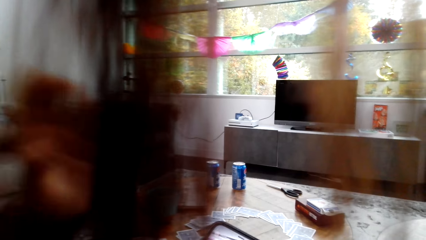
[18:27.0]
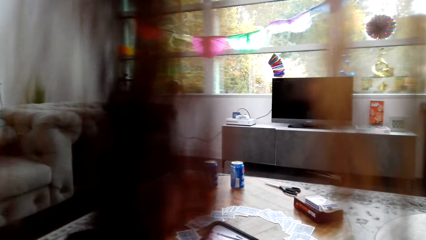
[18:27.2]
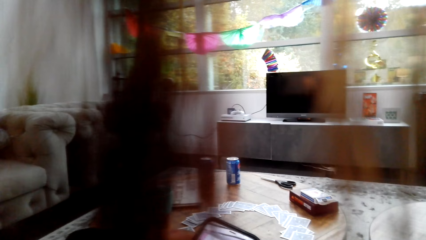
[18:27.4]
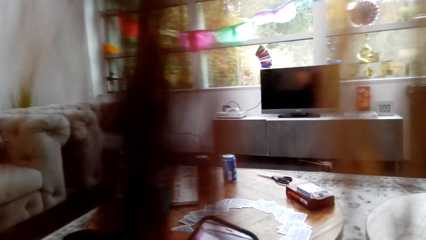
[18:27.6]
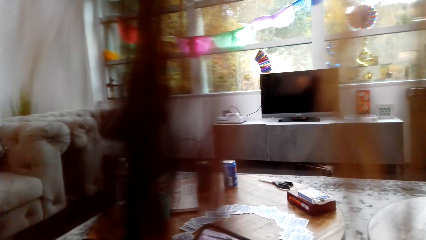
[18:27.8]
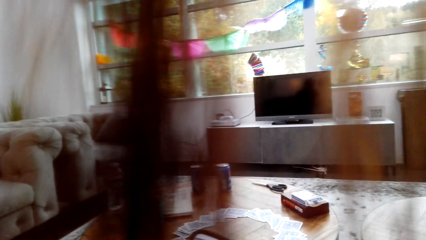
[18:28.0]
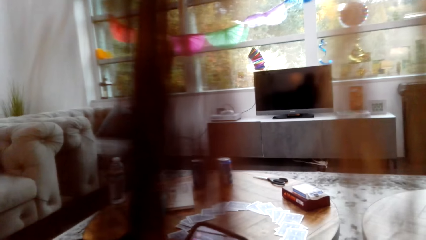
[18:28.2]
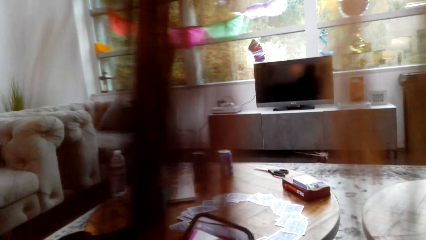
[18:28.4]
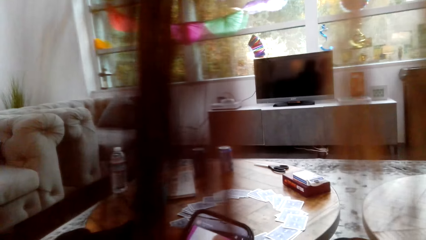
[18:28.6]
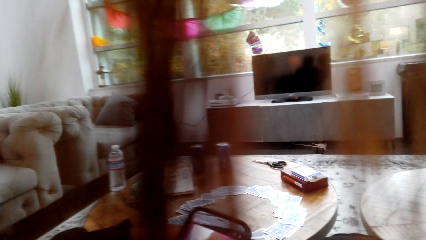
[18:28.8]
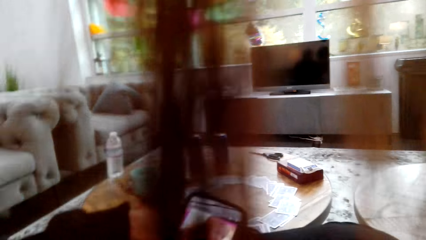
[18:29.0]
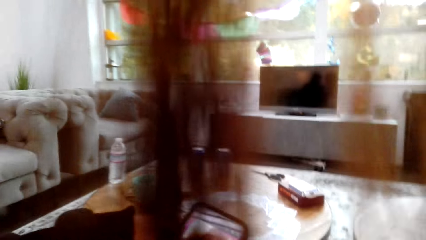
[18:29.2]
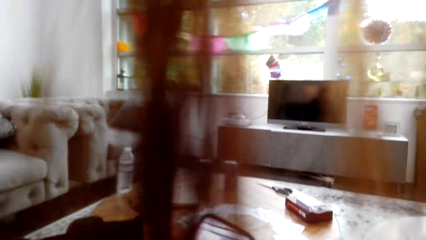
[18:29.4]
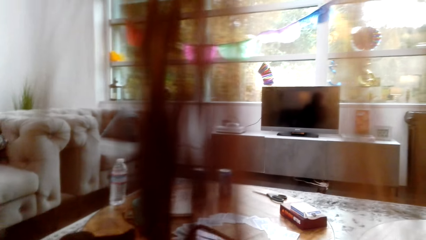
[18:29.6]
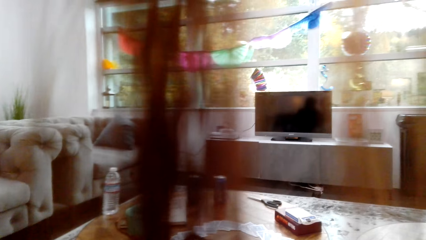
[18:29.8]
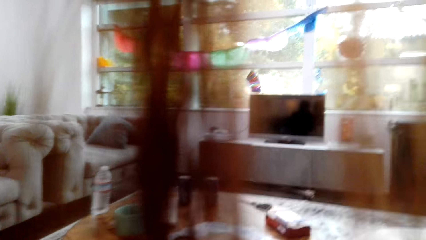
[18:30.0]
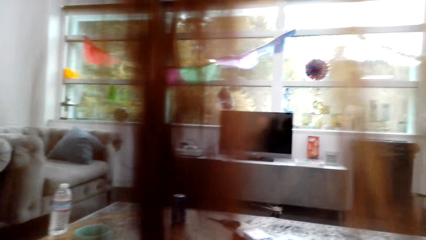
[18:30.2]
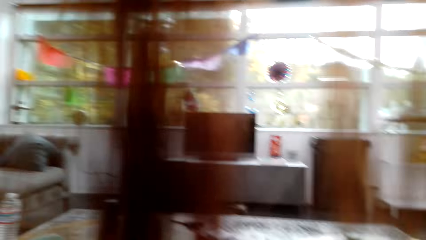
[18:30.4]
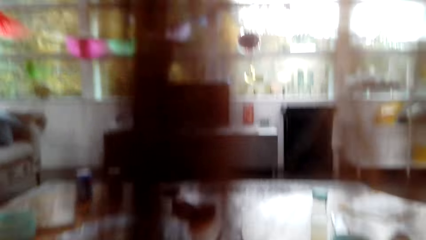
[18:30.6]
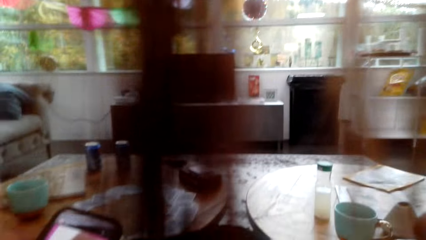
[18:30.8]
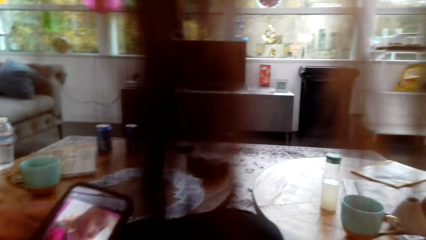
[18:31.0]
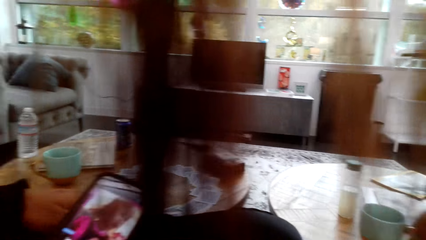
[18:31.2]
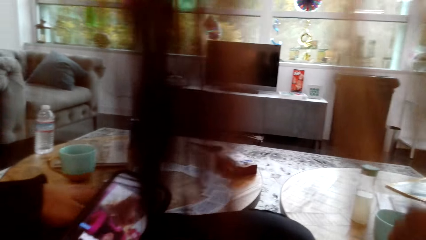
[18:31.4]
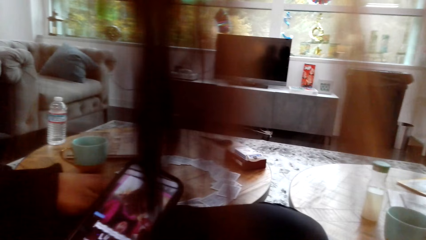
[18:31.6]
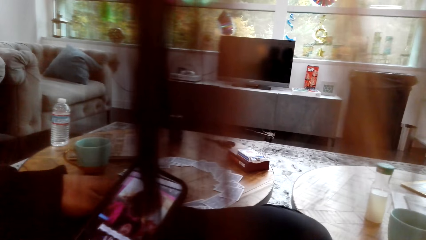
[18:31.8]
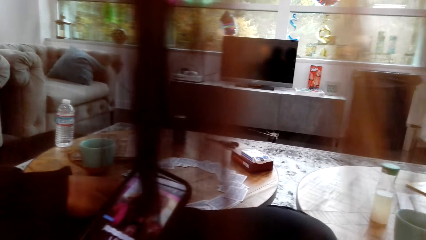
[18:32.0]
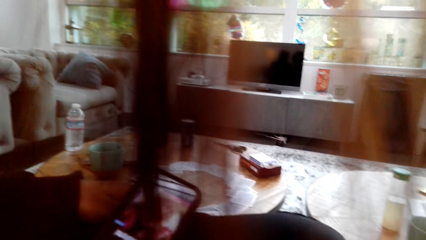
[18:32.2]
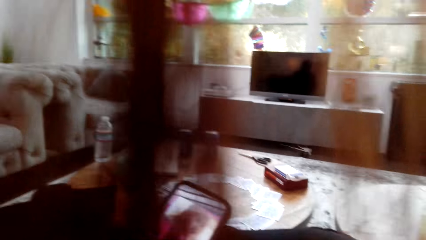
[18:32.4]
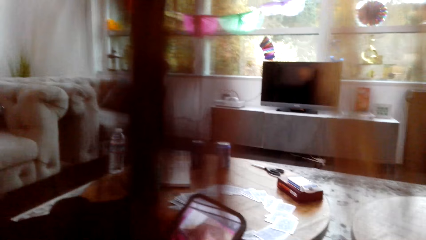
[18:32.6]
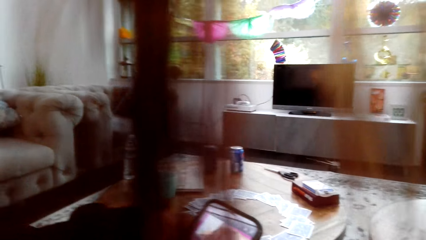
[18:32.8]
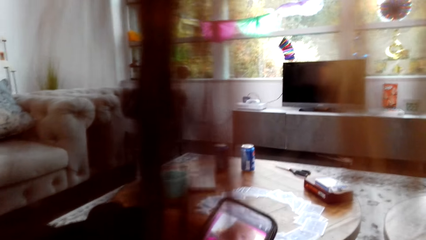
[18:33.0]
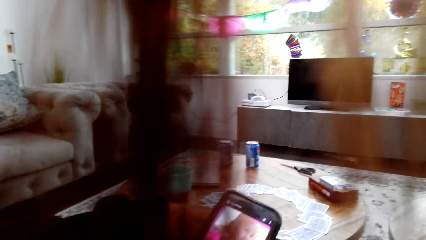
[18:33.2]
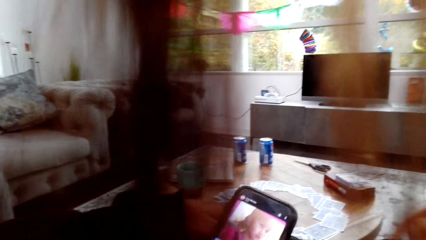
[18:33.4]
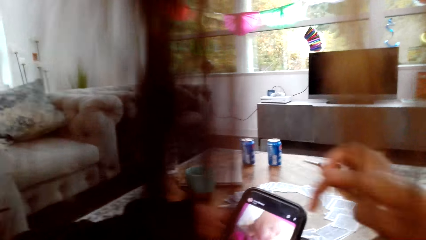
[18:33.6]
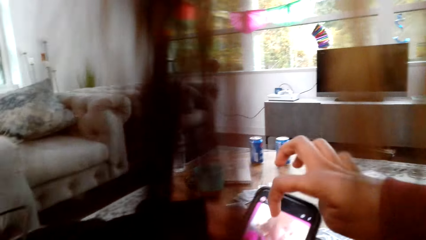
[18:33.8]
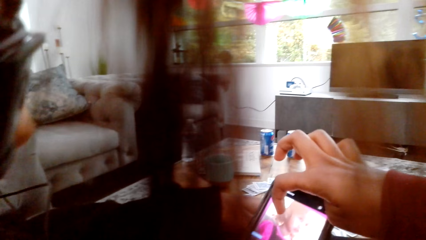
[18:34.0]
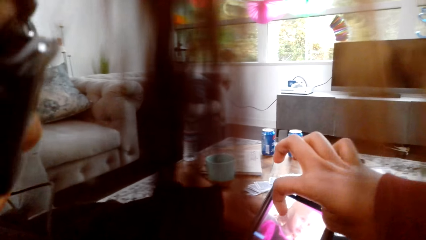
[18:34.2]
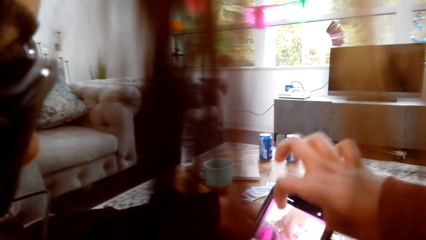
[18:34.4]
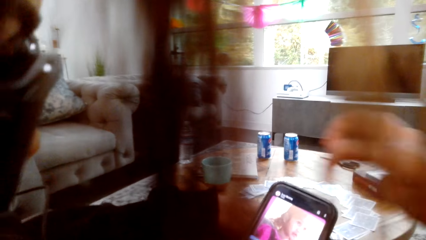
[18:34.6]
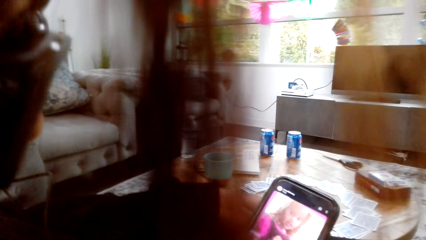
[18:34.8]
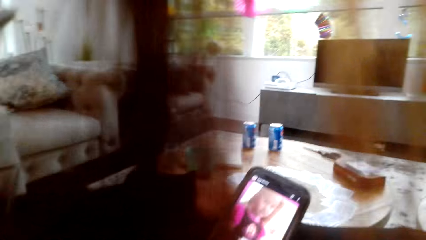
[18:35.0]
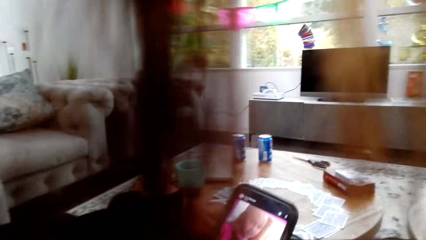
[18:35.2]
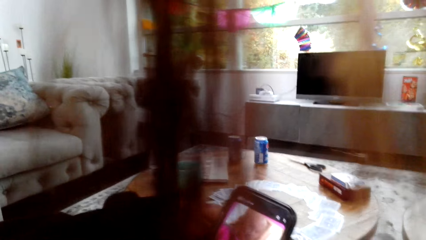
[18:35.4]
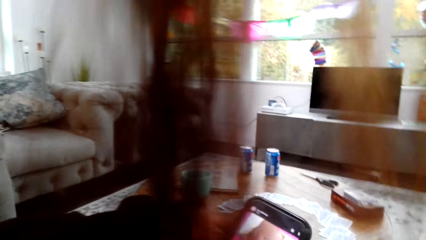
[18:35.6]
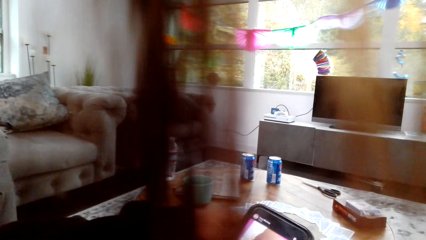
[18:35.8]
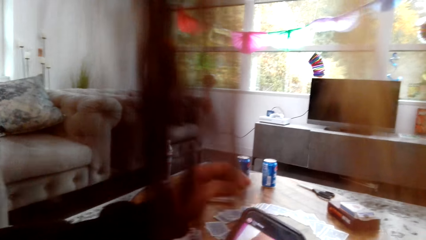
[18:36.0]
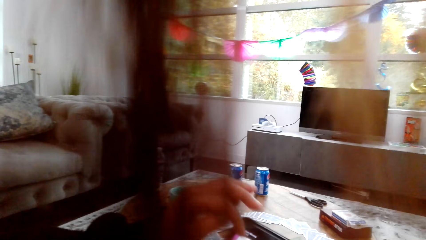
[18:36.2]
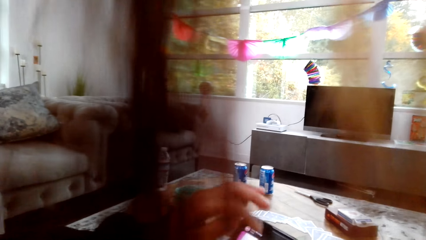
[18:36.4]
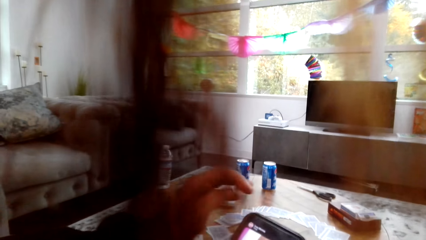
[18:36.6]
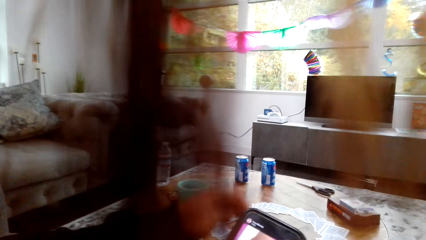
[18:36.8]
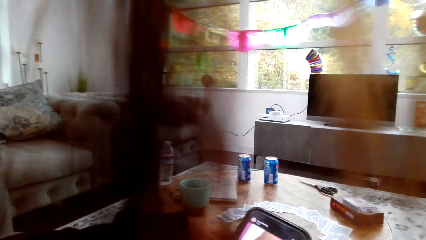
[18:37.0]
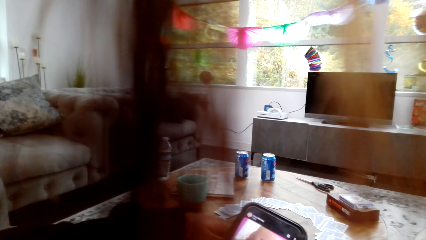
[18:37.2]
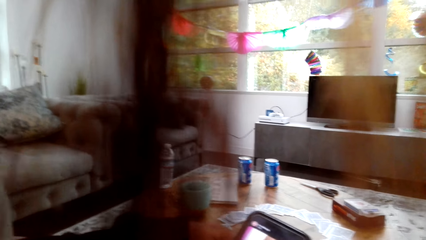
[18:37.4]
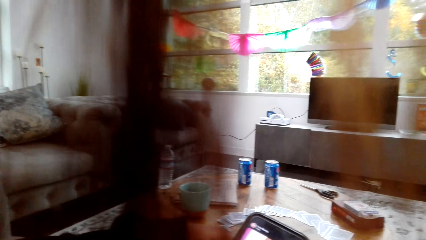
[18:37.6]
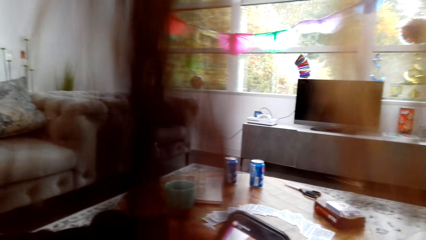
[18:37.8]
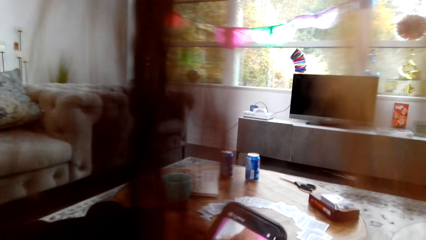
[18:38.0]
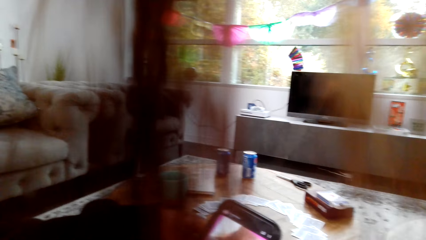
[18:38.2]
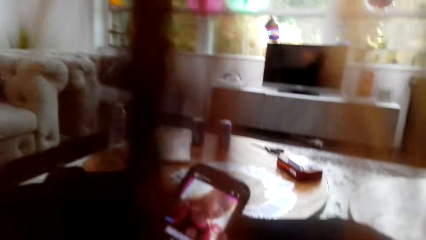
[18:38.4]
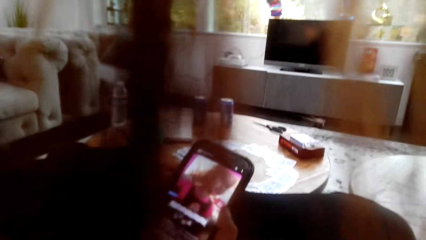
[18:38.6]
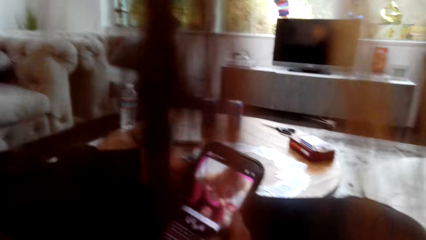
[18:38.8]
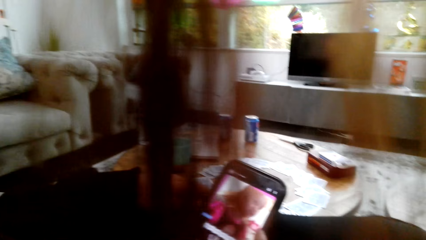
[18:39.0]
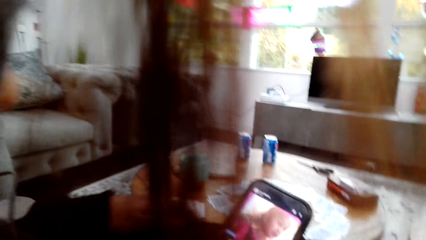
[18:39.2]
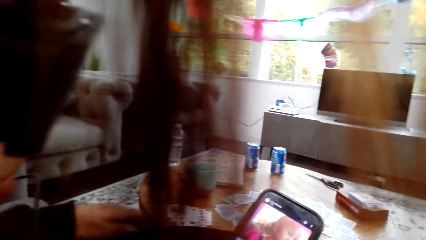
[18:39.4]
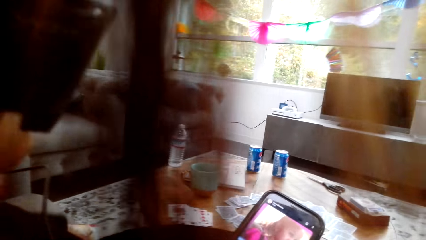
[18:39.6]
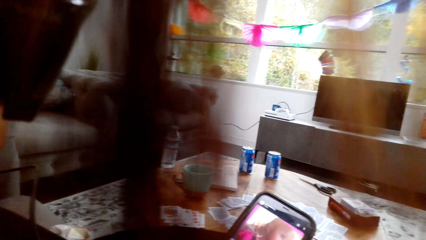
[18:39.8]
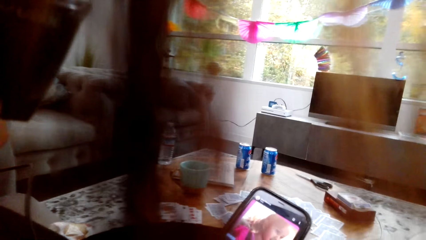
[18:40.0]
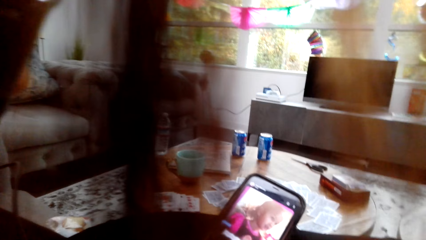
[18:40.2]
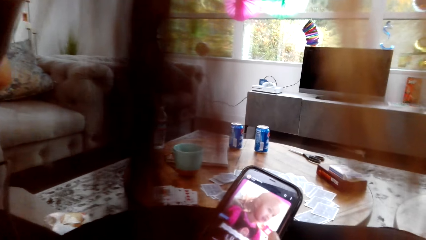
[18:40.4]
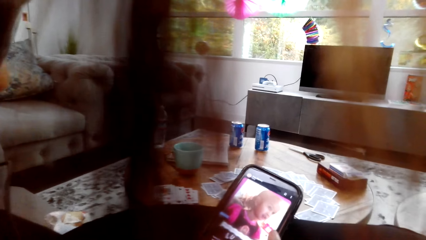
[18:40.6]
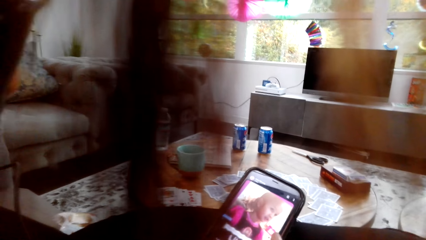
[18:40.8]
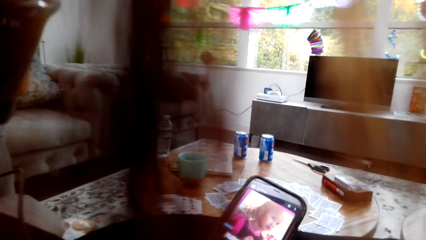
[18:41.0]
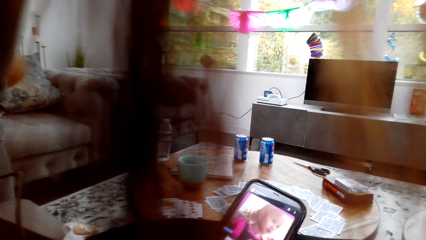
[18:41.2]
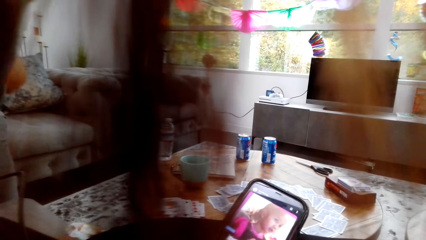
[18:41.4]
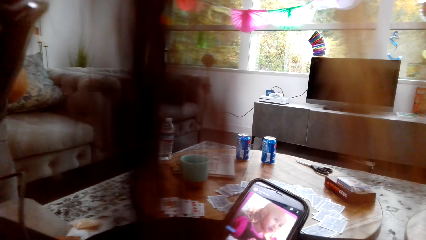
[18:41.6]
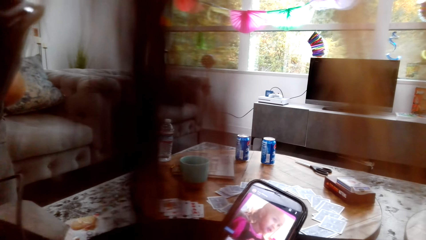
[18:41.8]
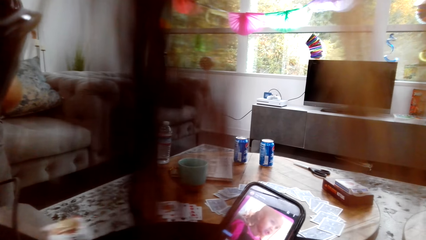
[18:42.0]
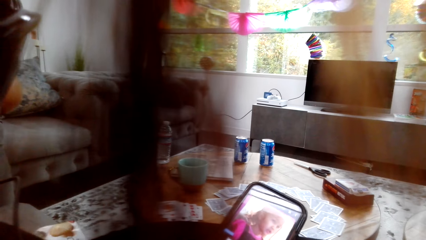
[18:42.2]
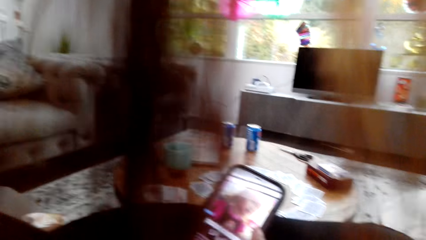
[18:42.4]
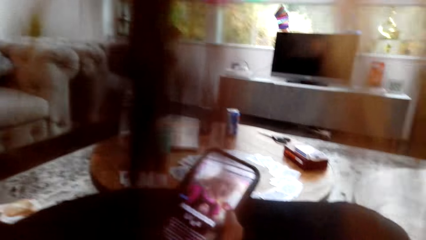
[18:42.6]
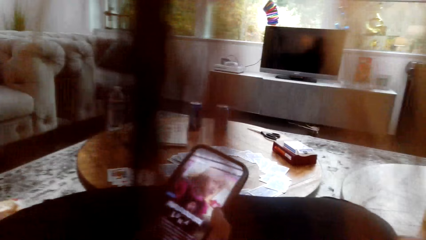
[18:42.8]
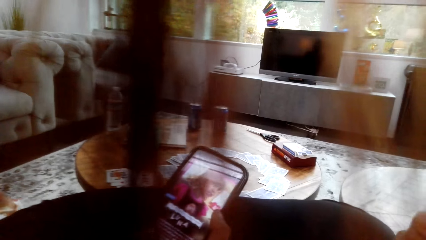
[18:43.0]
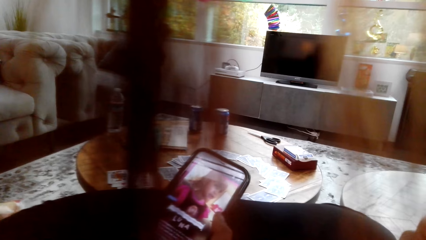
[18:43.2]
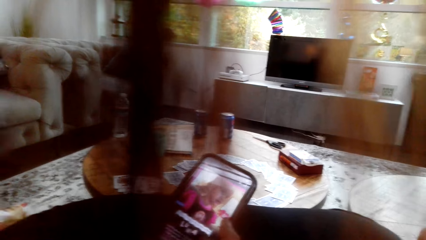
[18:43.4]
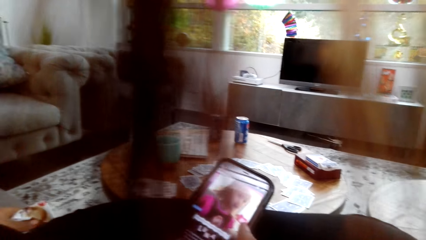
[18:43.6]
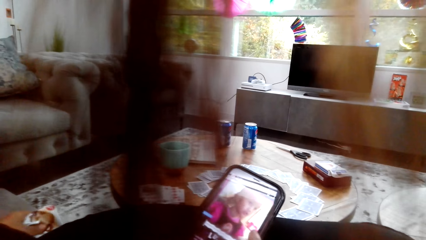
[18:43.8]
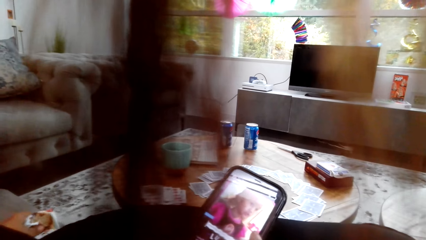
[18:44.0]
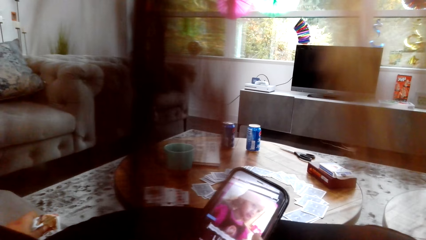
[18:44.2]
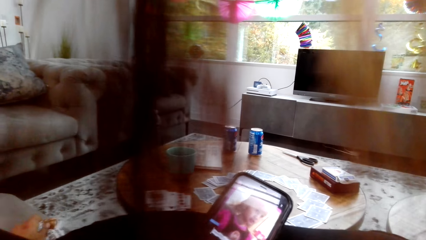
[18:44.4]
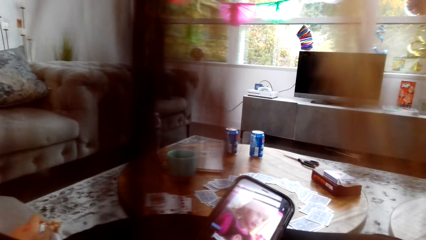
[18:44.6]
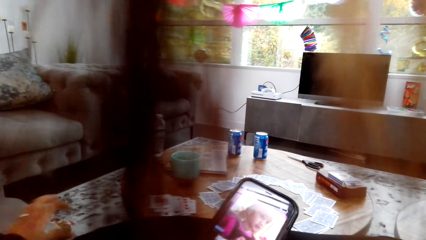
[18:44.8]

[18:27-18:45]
The camera wearer looks around a room. A lady operates a phone with her hands and touches the phone screen. The camera wearer operates a phone with her hands. She watches a video on the phone. The lady operates the phone with her hands and picks up a snack from a packet.
